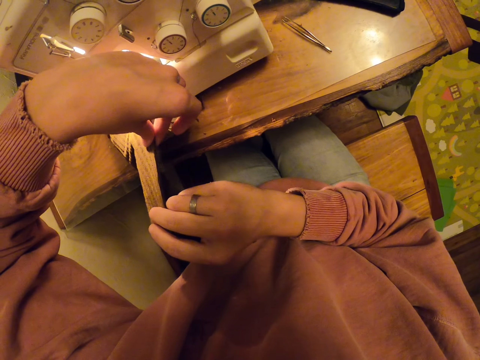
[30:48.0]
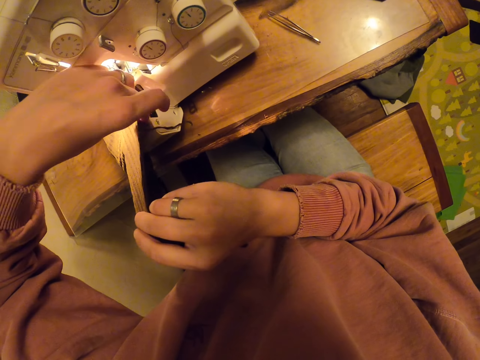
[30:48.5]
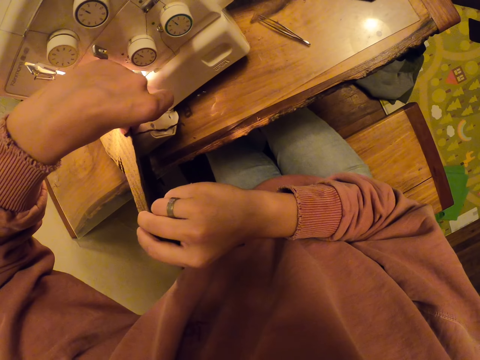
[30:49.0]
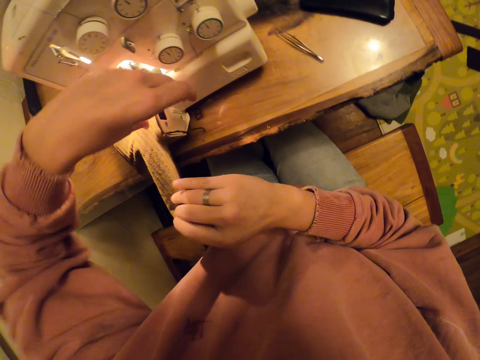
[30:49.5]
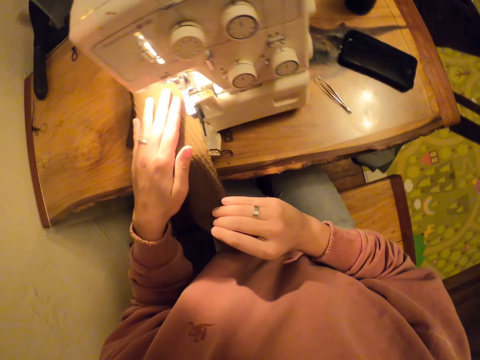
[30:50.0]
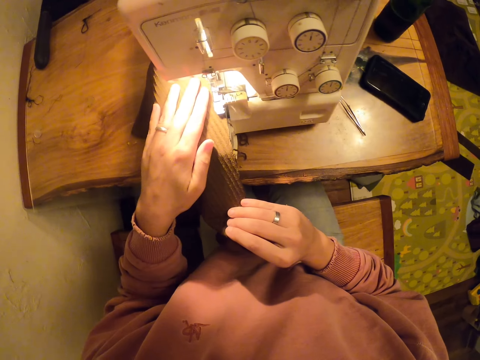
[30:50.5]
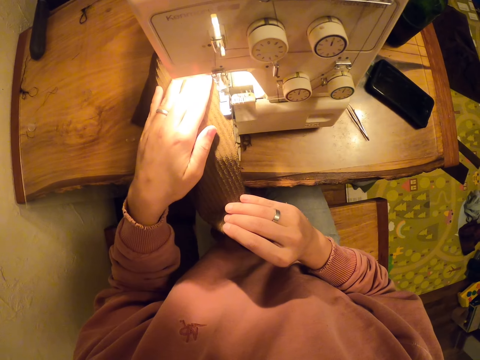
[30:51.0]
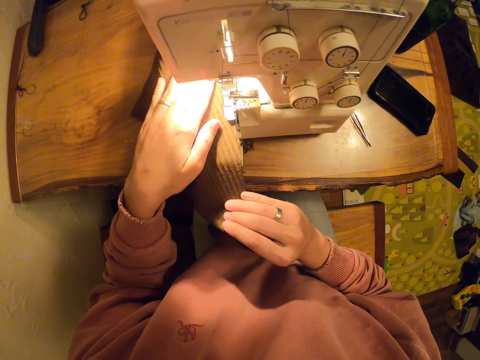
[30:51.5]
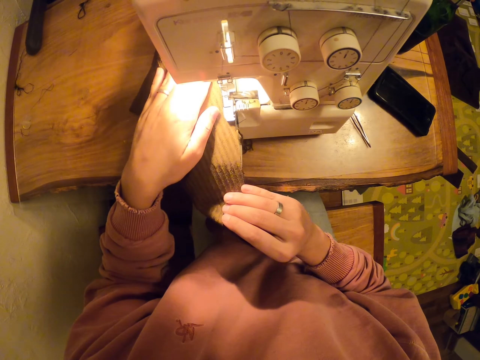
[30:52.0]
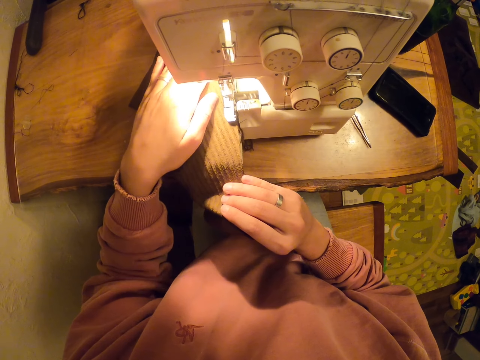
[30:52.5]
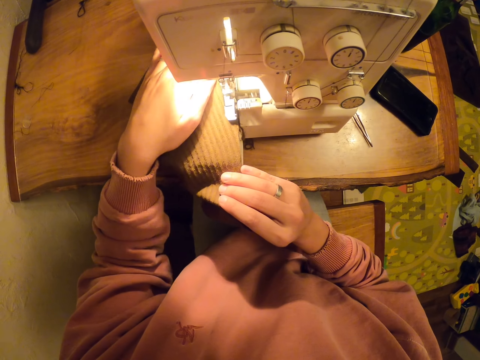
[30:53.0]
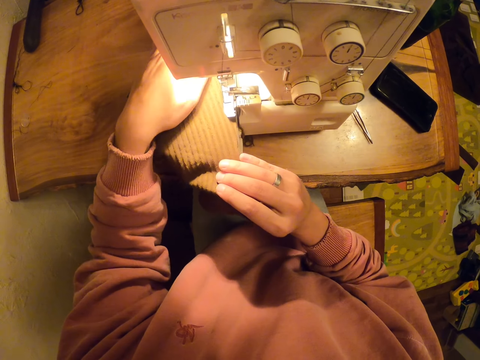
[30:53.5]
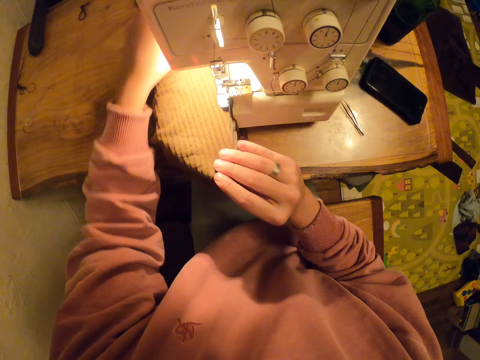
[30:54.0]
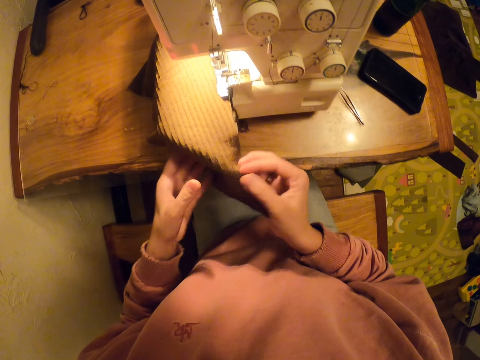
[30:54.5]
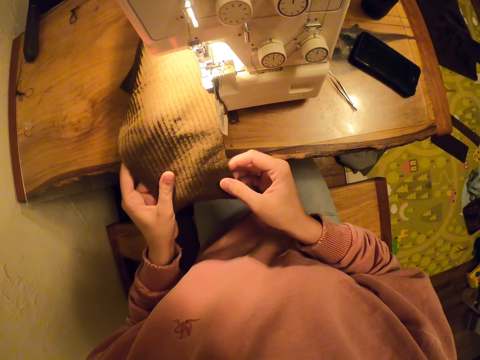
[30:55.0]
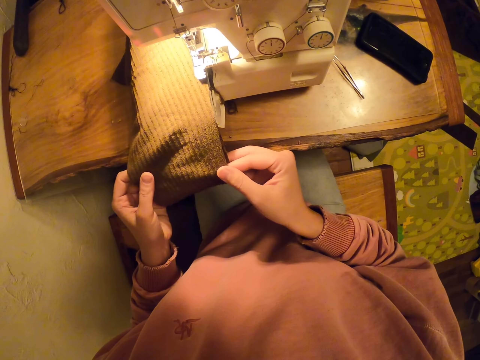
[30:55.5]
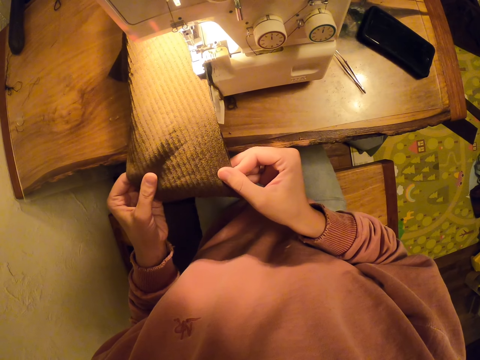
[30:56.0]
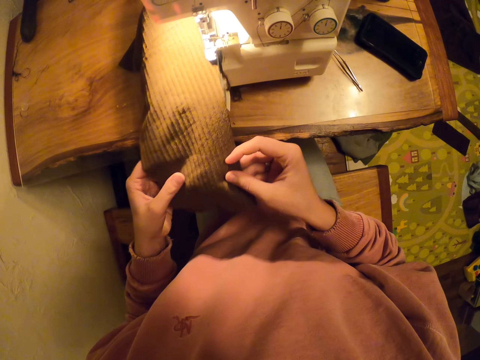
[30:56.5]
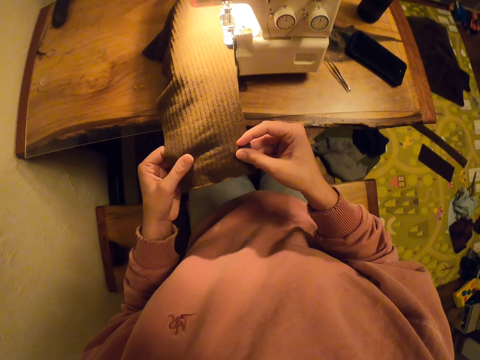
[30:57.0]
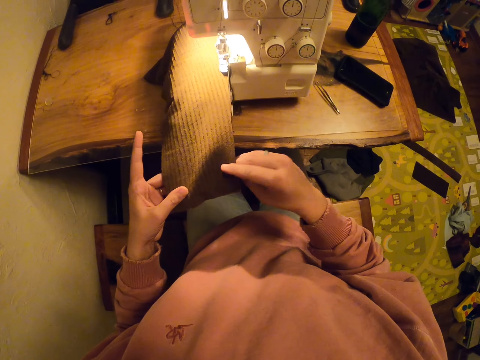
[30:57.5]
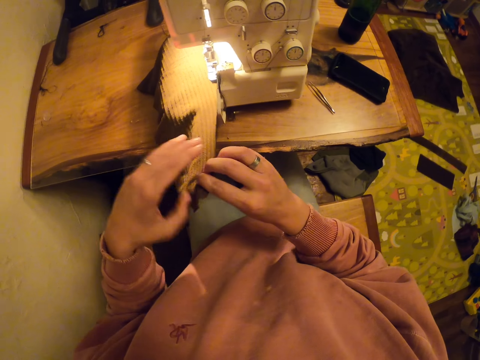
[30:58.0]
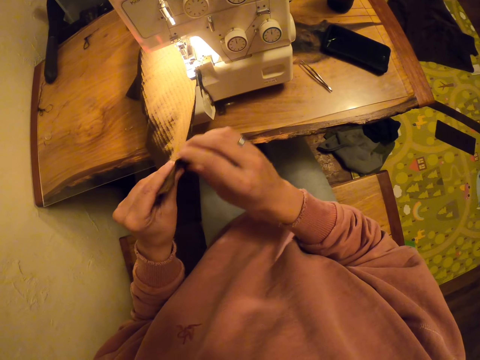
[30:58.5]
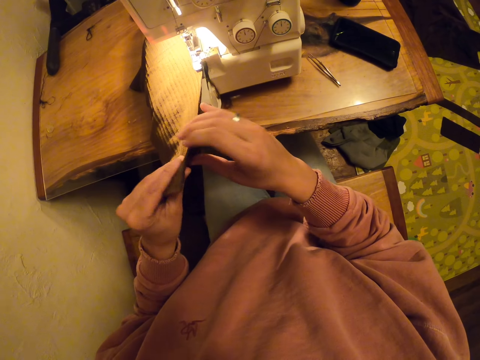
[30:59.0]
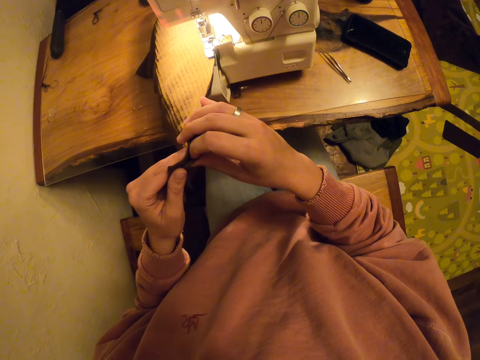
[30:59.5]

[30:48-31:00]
The camera wearer sews the fabric. They adjust the fabric.

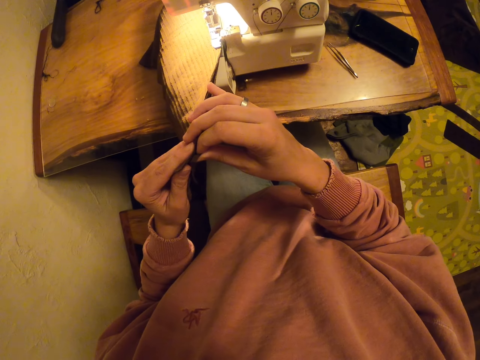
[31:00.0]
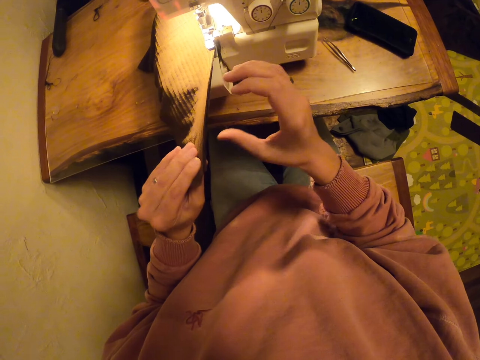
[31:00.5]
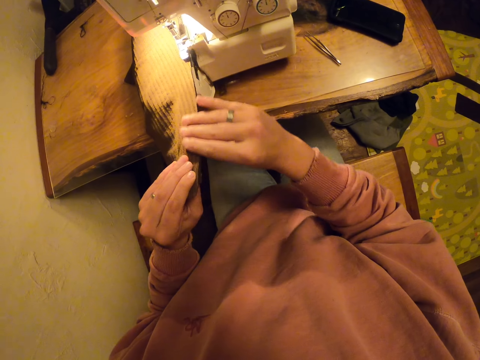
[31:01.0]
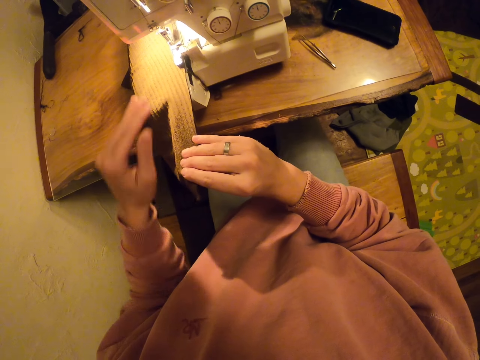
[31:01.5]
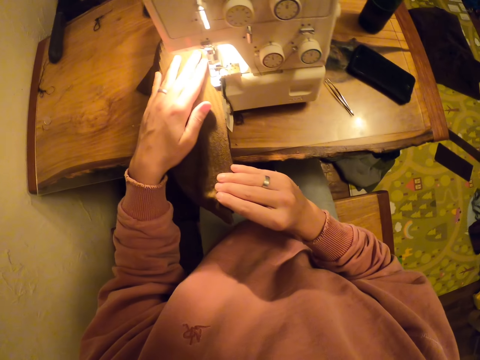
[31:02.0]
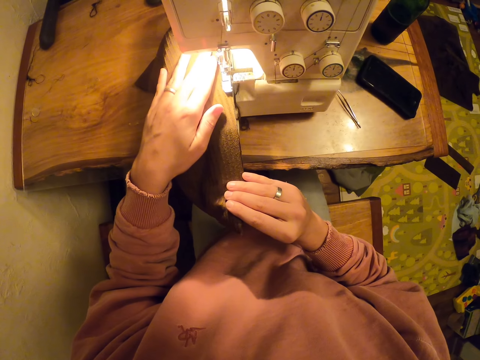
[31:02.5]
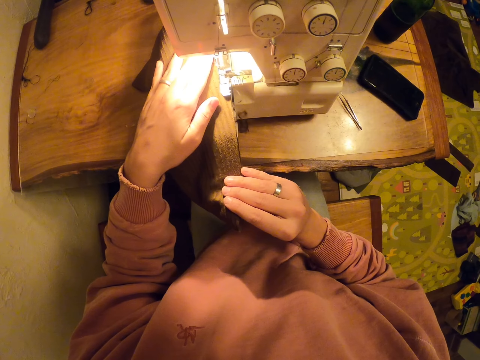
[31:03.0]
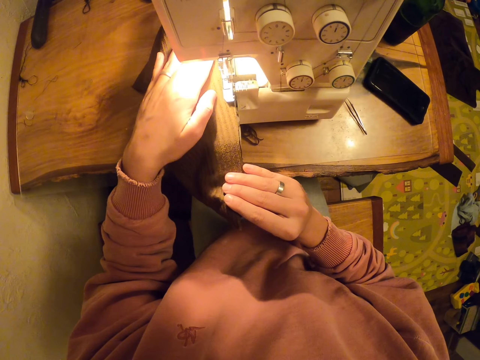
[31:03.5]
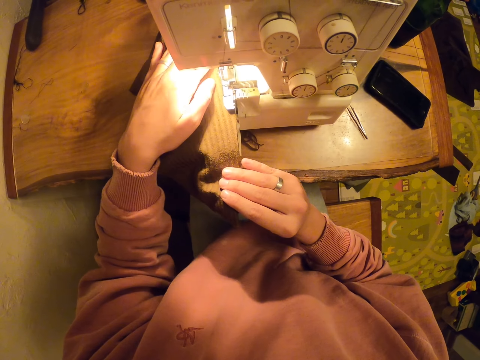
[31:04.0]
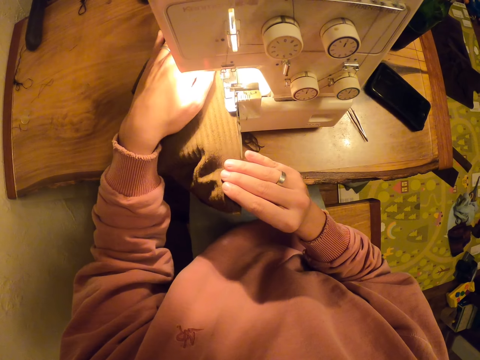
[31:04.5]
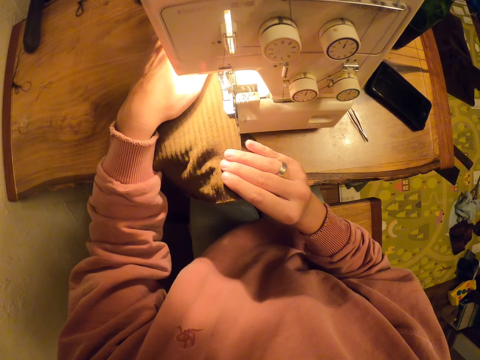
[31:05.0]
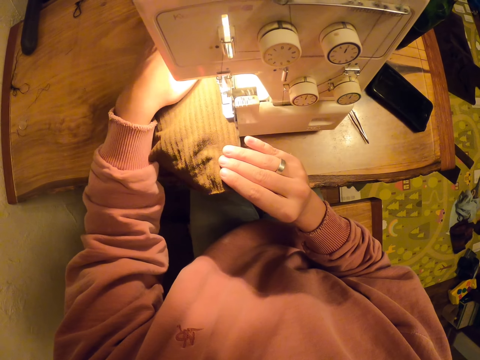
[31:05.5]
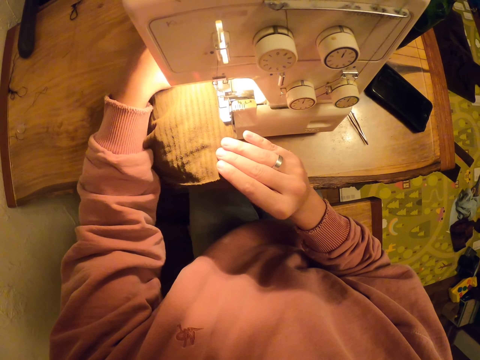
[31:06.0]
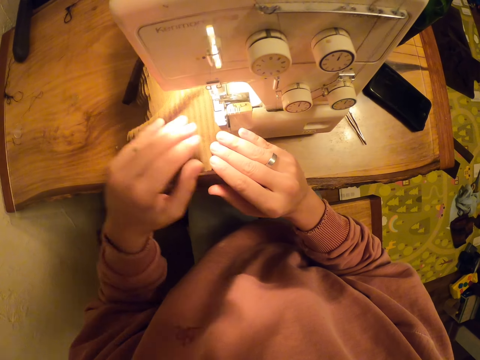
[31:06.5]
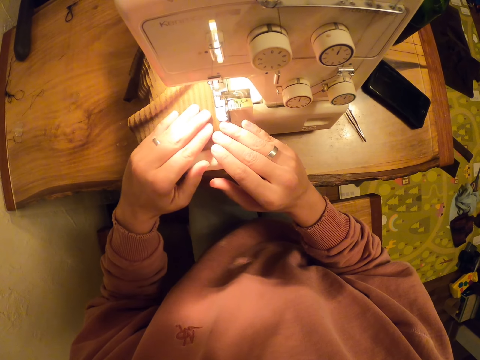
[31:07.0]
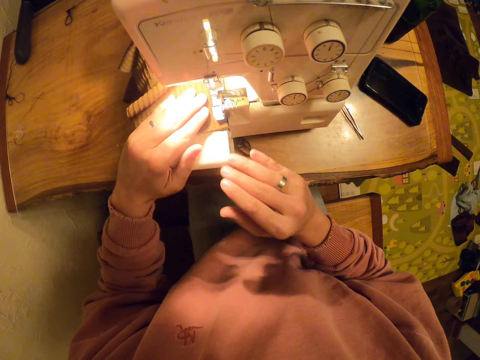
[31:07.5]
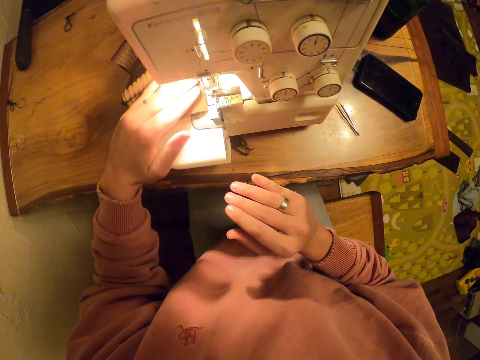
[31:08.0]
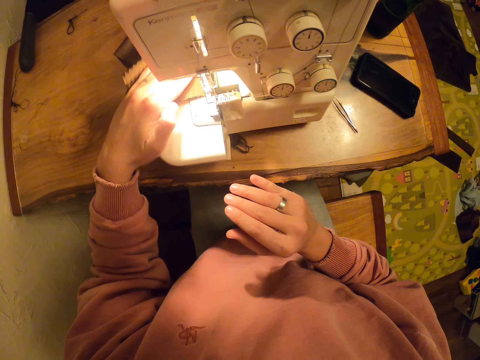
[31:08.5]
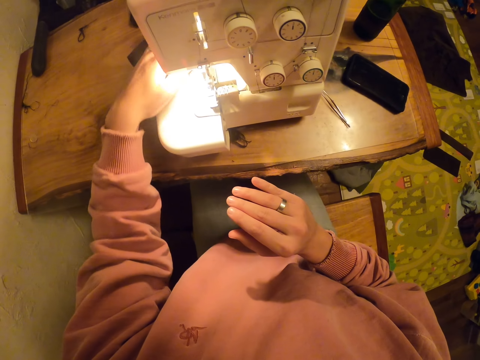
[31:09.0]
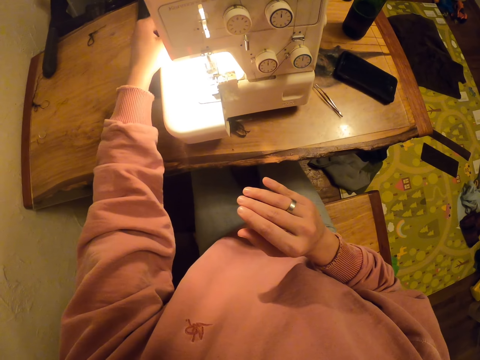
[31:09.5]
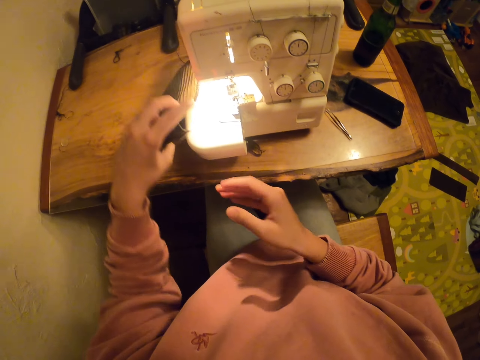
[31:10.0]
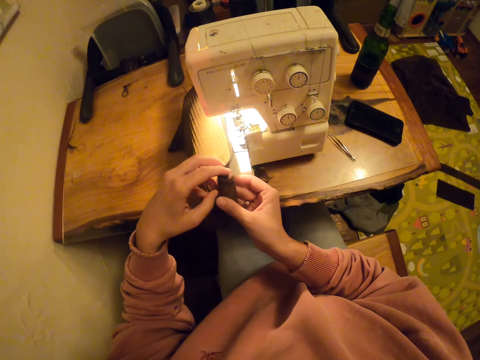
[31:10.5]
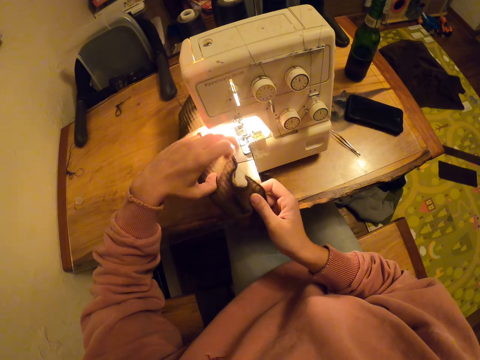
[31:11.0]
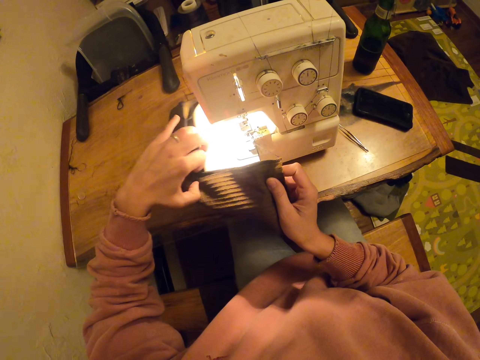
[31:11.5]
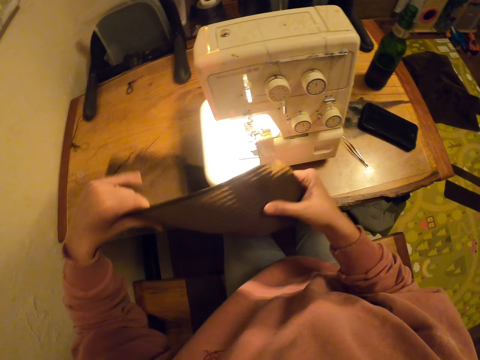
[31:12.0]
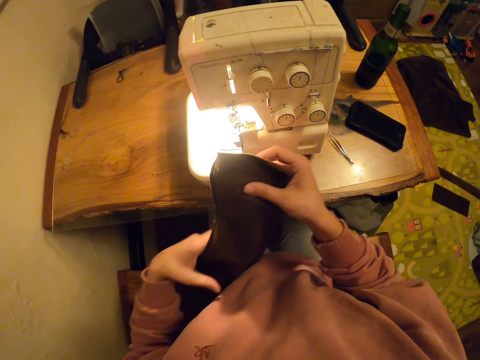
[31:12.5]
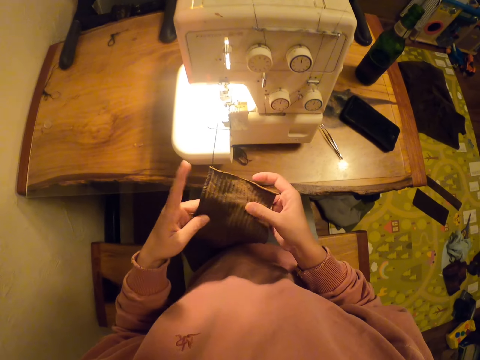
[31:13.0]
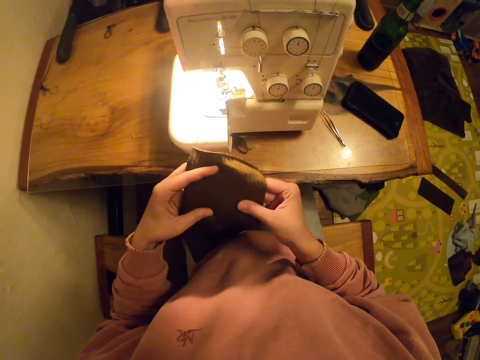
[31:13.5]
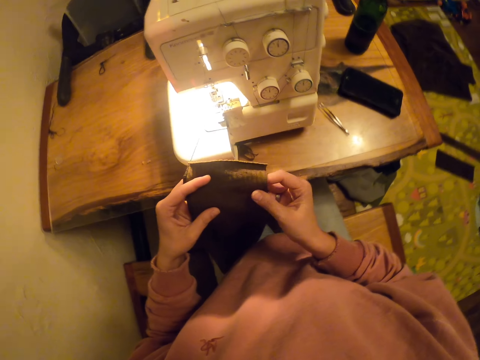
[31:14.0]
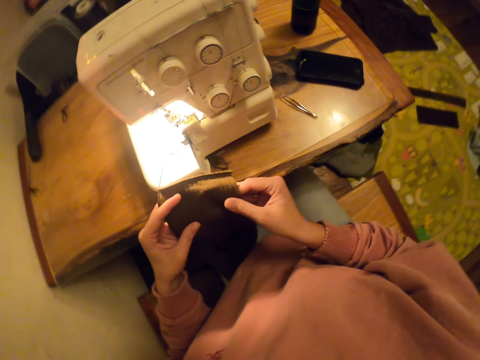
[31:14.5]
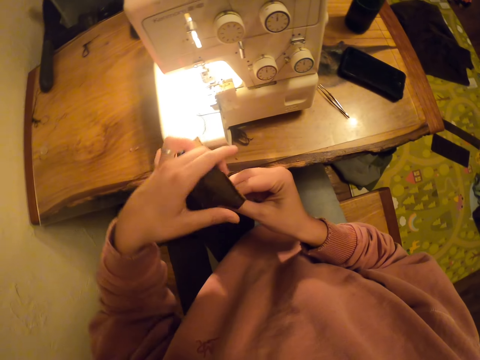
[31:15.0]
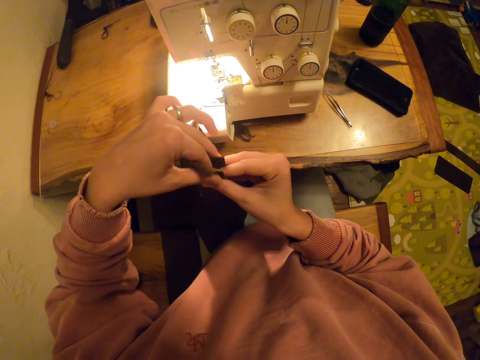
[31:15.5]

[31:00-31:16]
The camera wearer sews the fabric. They adjust the fabric.
